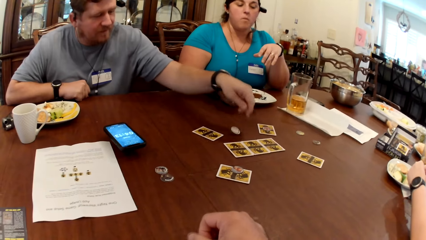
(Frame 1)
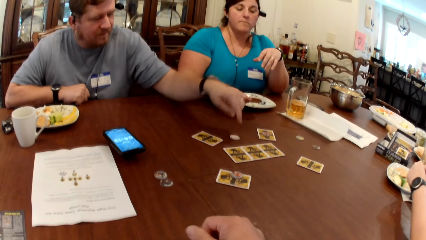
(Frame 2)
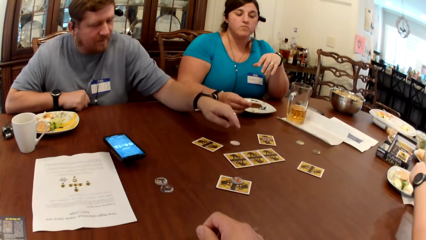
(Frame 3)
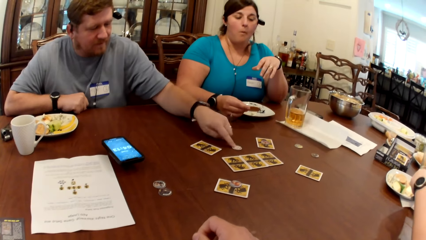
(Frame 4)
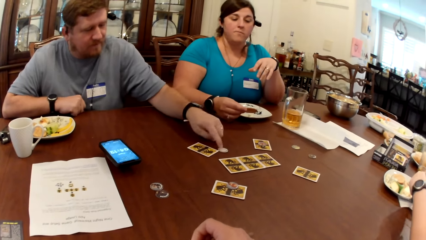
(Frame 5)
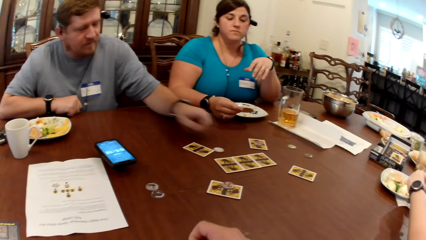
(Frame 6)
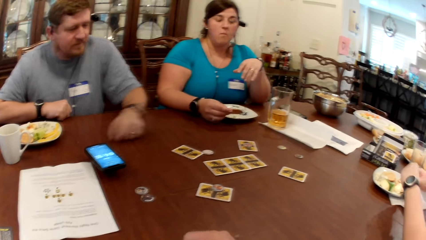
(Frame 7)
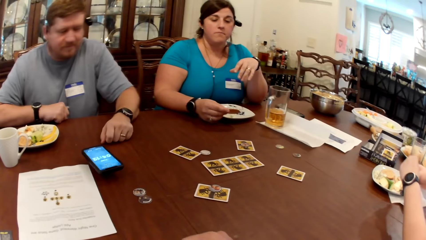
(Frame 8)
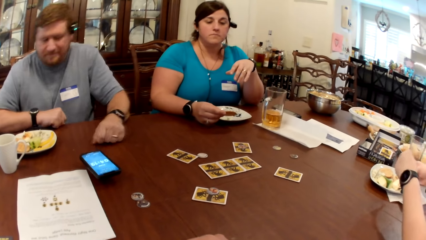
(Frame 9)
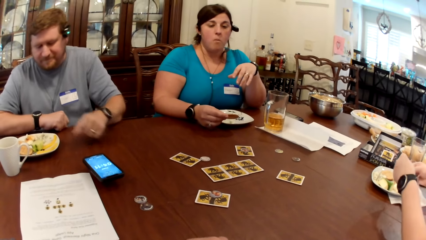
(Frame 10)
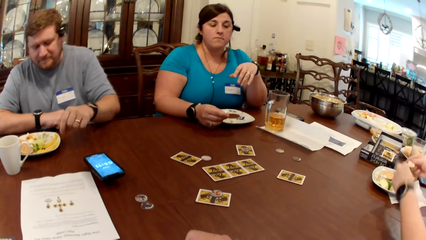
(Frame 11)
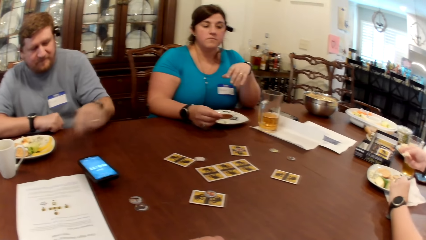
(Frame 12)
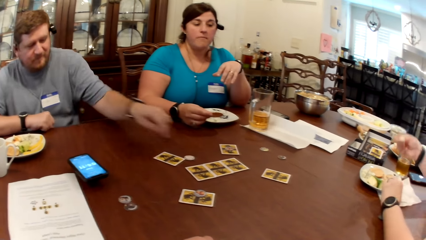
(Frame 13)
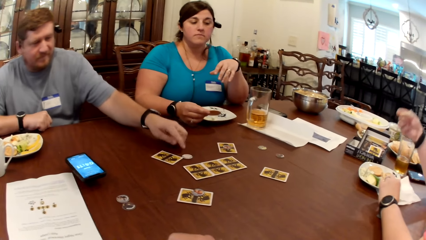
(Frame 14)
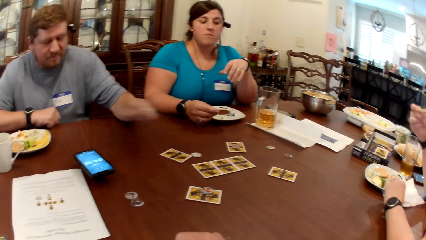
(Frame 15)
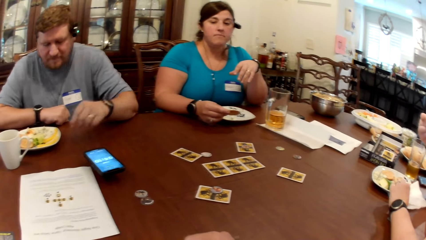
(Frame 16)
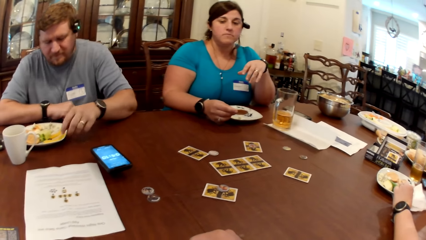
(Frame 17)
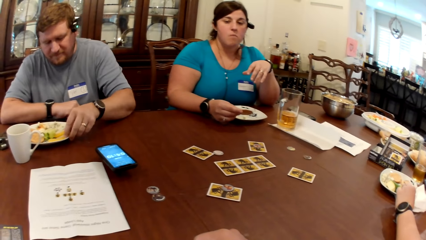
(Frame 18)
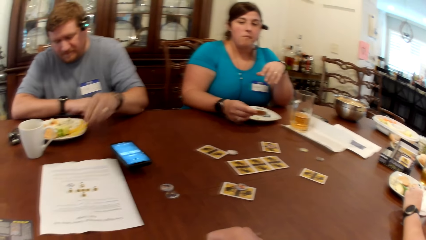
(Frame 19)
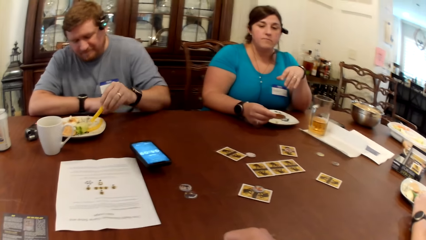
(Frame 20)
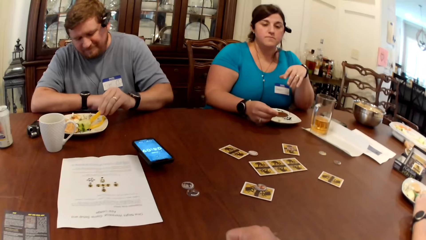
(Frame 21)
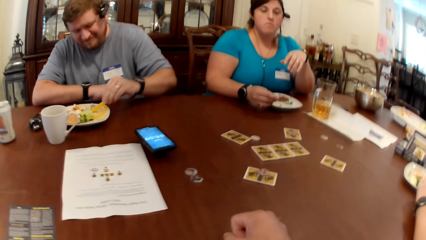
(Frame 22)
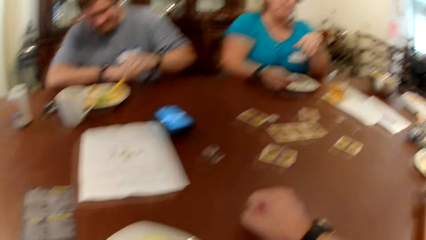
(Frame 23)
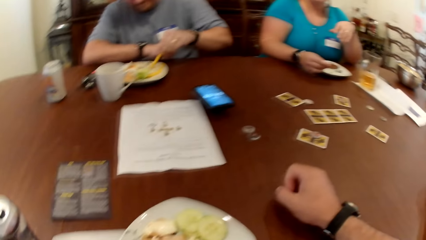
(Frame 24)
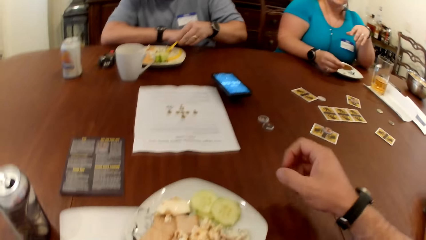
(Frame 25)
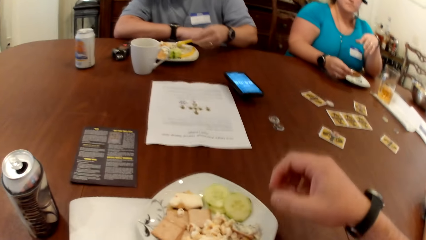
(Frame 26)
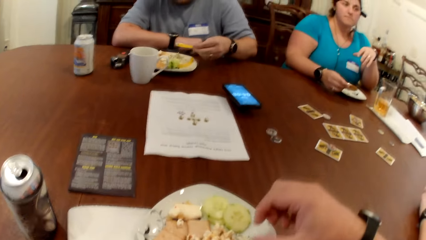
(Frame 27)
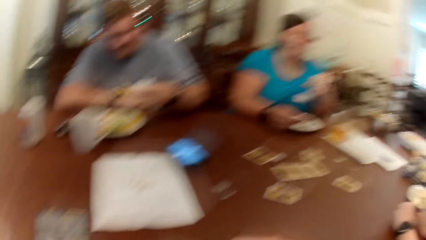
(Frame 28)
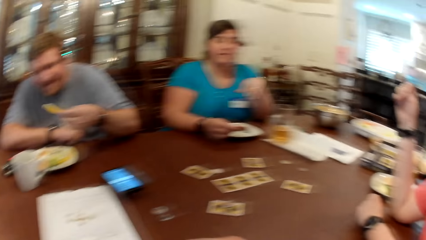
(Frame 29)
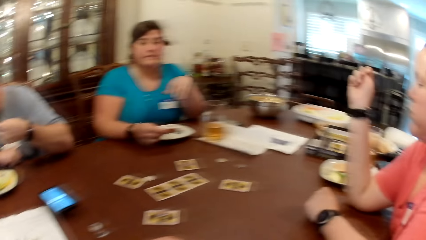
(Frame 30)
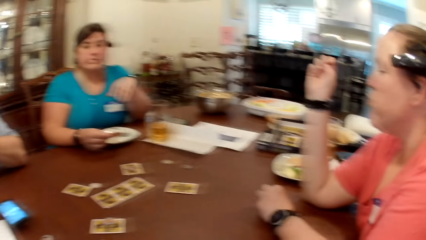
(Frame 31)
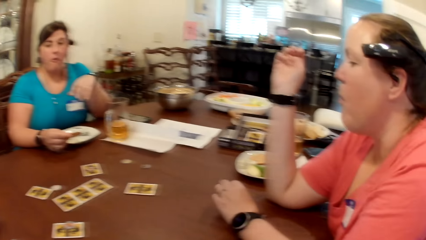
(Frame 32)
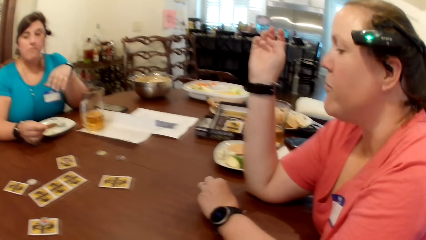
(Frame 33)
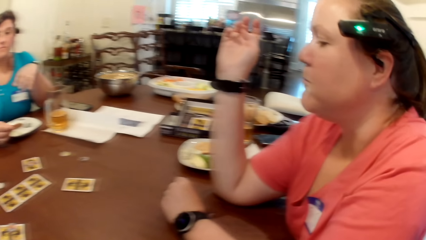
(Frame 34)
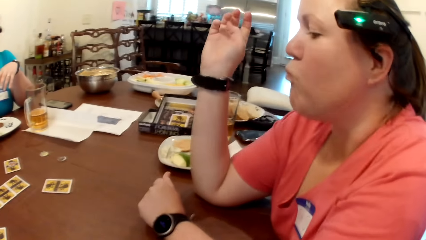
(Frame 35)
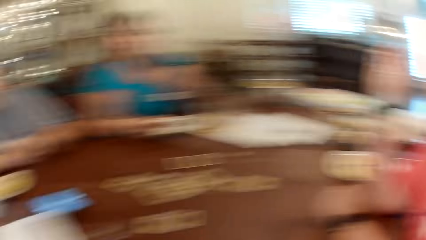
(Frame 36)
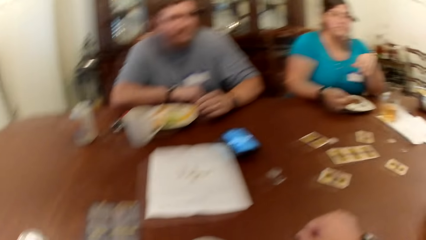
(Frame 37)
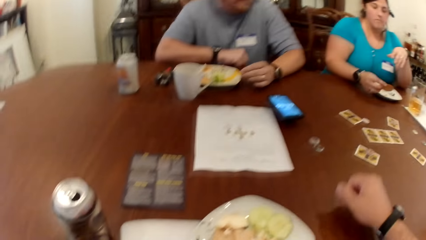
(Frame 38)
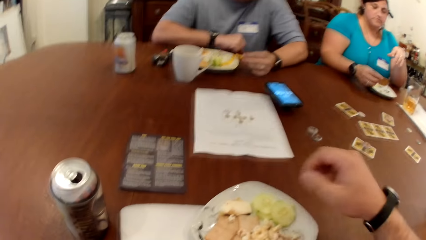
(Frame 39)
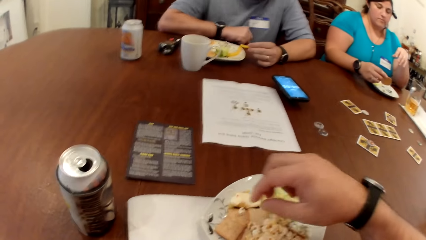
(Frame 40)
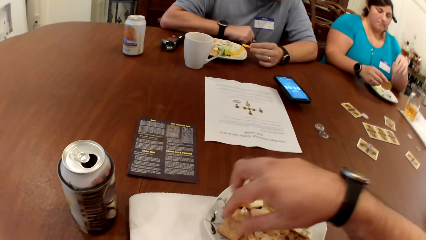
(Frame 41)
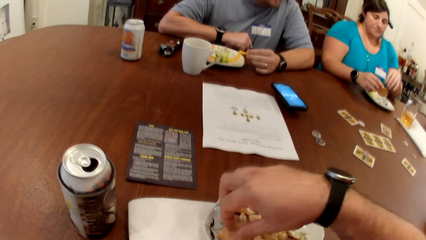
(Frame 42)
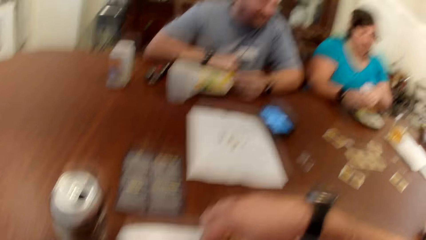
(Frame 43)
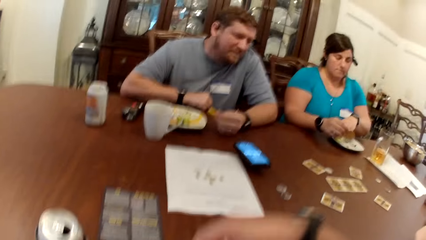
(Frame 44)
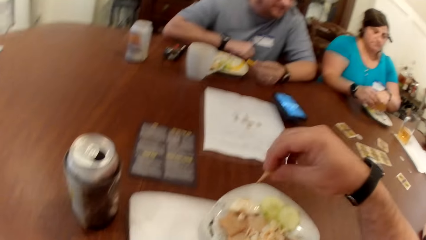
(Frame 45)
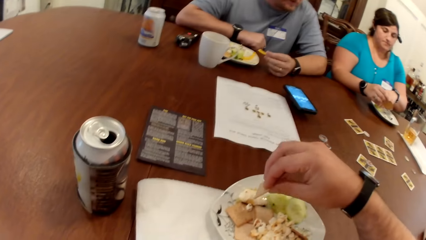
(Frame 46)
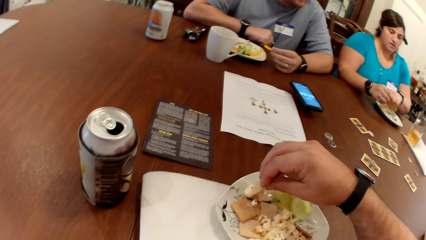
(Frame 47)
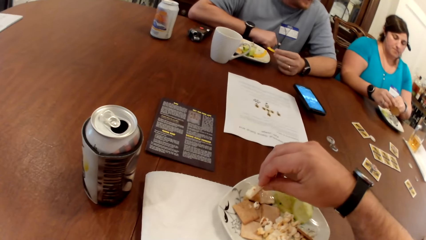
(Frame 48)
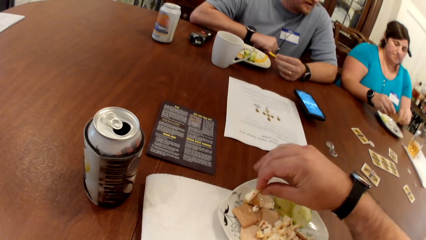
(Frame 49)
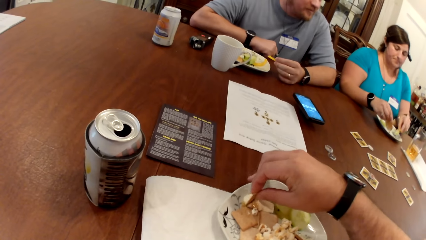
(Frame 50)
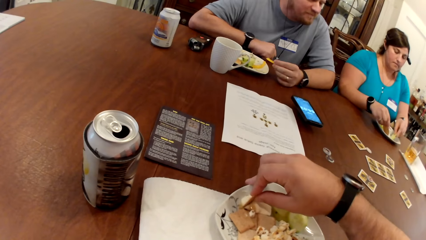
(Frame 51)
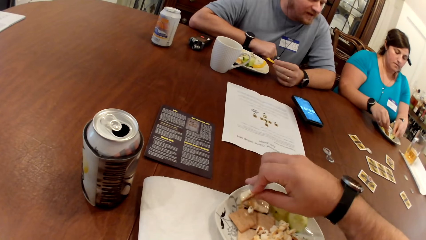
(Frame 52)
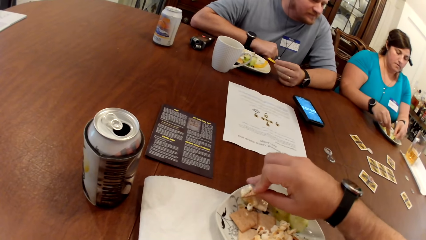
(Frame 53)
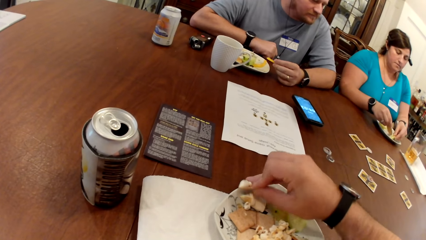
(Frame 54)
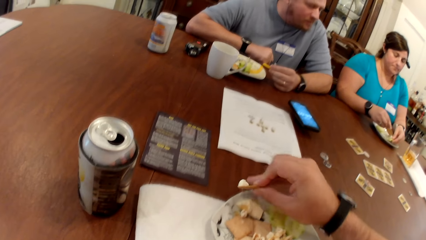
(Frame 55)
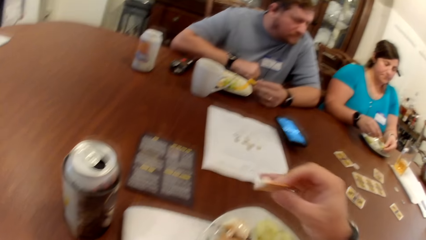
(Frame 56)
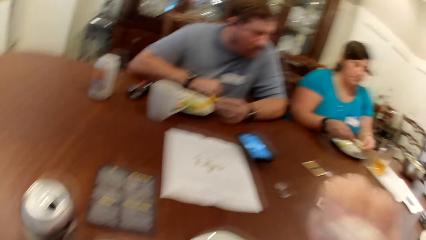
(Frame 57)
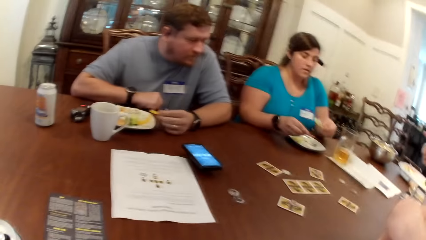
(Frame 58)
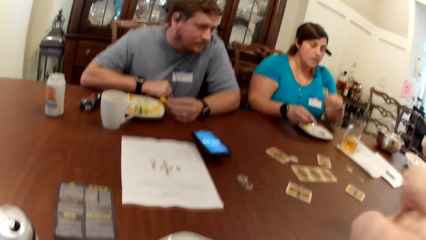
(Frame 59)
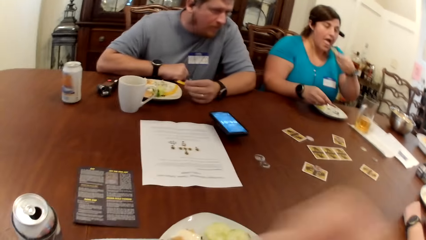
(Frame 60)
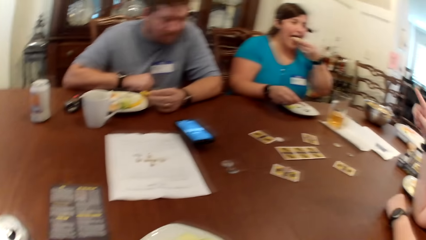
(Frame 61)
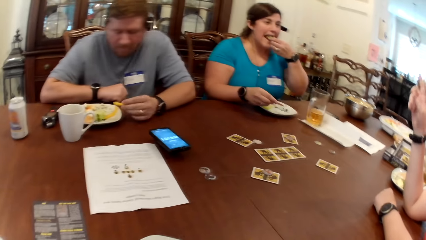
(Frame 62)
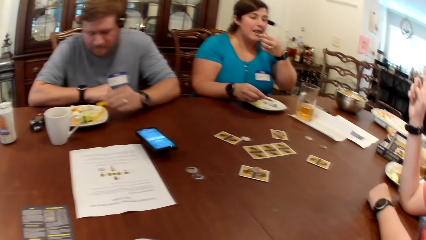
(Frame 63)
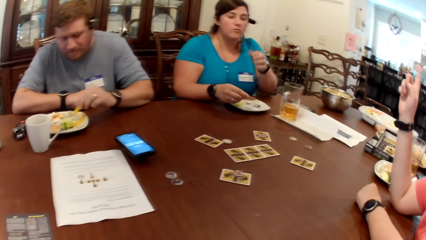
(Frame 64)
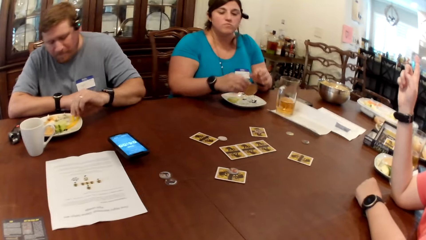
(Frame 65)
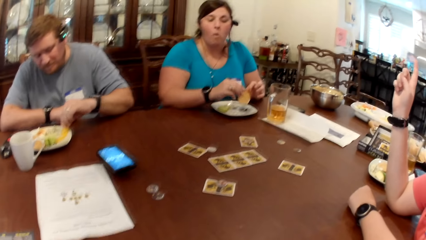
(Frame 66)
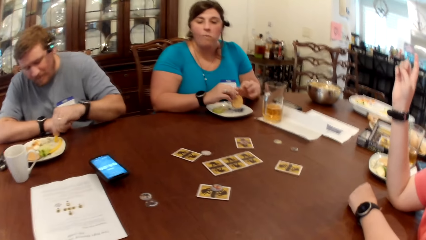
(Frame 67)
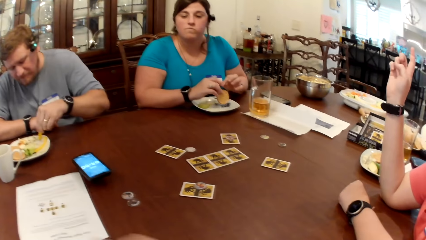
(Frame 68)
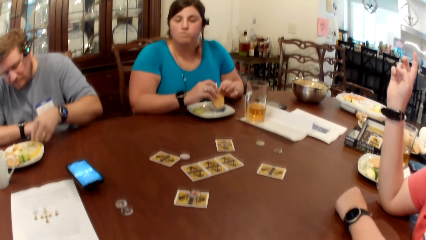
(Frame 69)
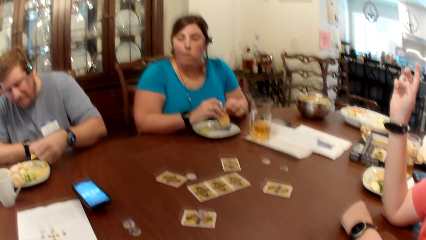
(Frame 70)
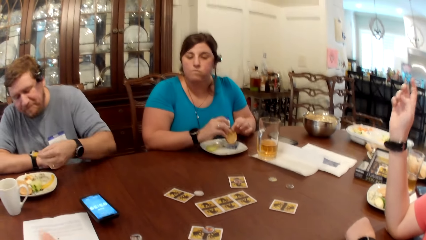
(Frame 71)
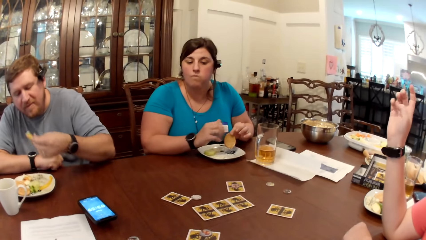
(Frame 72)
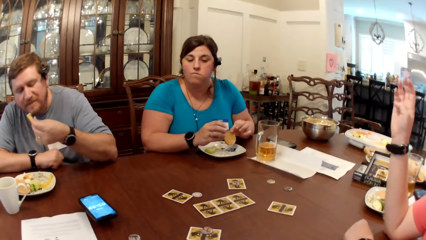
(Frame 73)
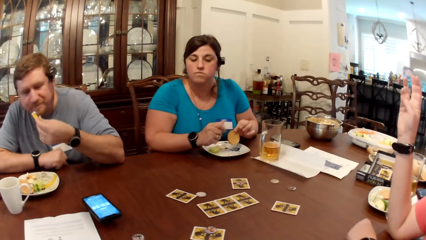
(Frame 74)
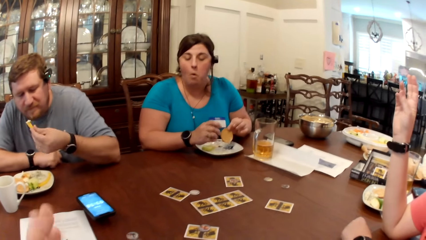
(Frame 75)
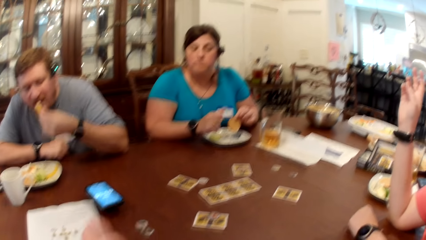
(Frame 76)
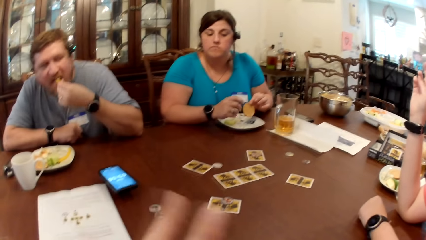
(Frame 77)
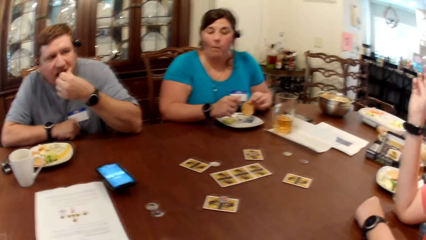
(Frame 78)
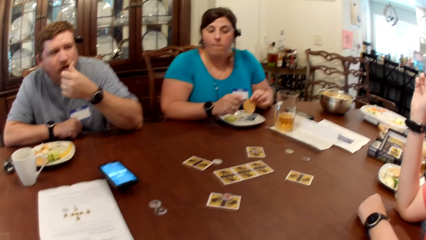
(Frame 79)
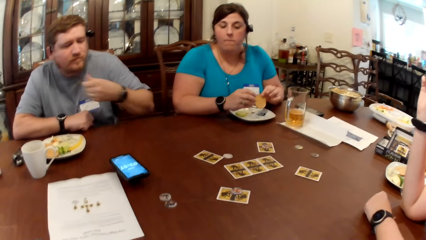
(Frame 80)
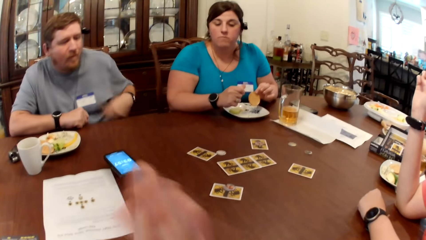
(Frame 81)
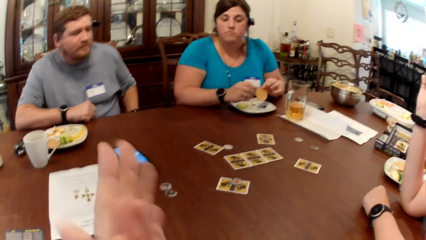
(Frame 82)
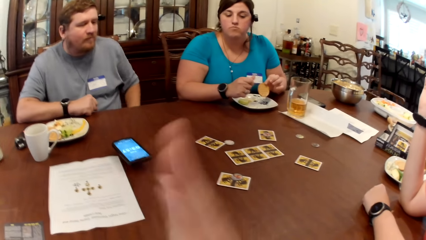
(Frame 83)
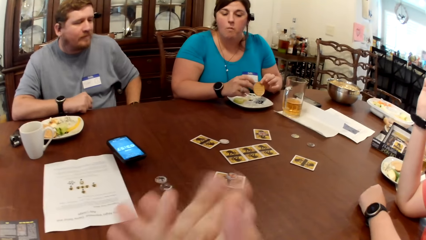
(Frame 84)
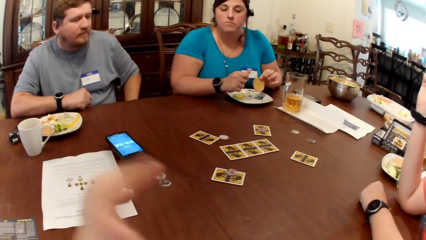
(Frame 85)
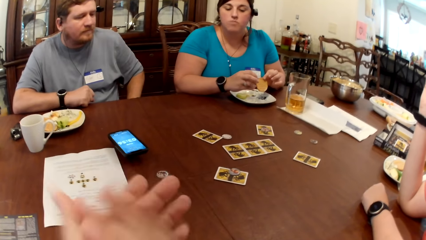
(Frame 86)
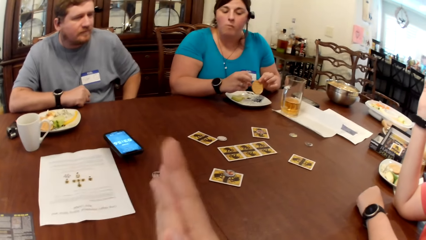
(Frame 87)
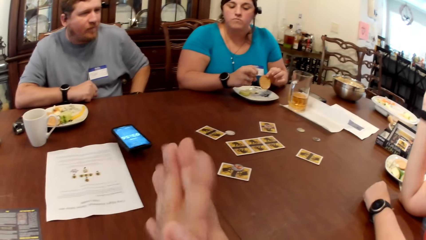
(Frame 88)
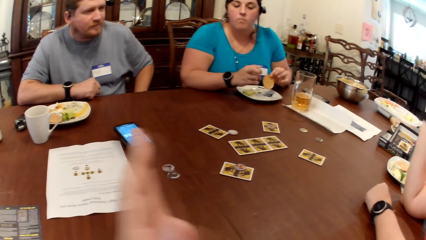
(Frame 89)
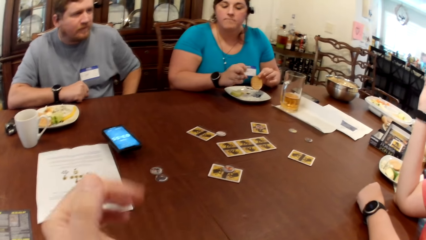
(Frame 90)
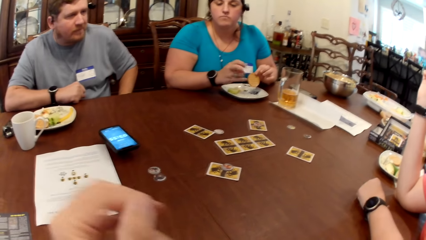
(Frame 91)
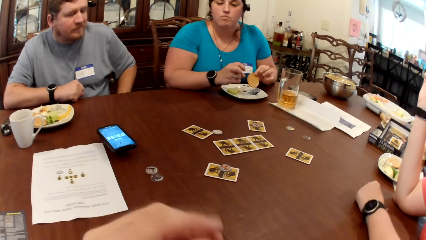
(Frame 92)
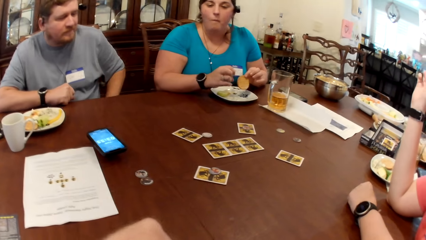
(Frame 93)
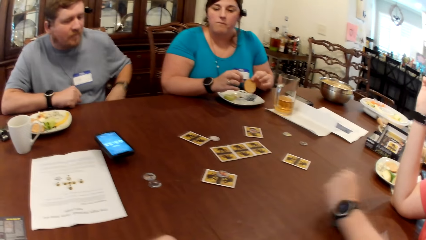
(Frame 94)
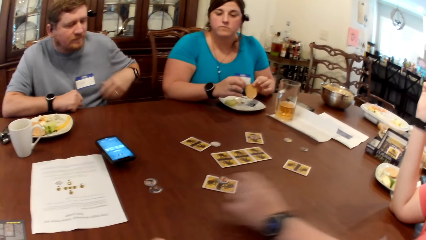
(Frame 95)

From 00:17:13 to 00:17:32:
The man drops the woman's coin on the table with his left hand. He taps on the woman's coin with his left hand. Another woman eats a biscuit from her plate with her right hand. The man eats some chips with his left hand. The second woman eats snacks. The camera wearer scoops some veggie dip with his right hand. He picks snacks. A third woman eats a biscuit from her plate with her right hand. The camera wearer eats snacks. The man eats some chips with his left hand. The second woman moves her fingers. The camera wearer rubs his hands. He puts his hands together.
